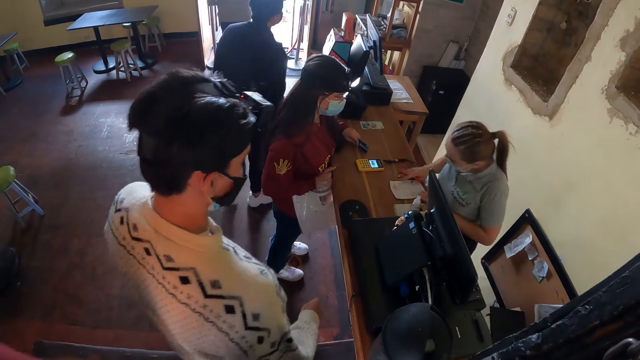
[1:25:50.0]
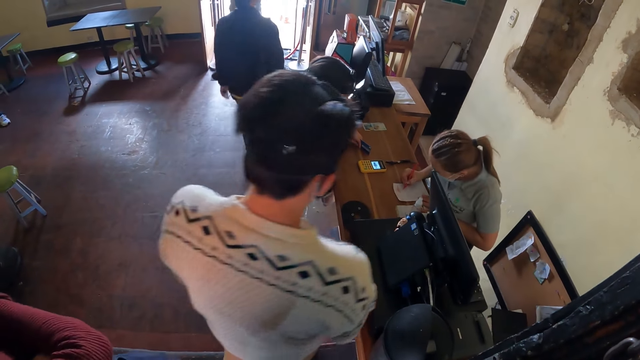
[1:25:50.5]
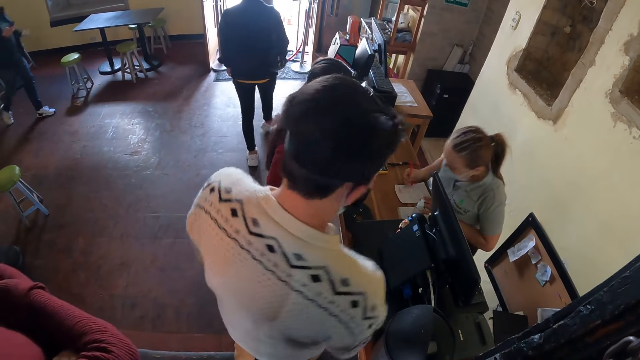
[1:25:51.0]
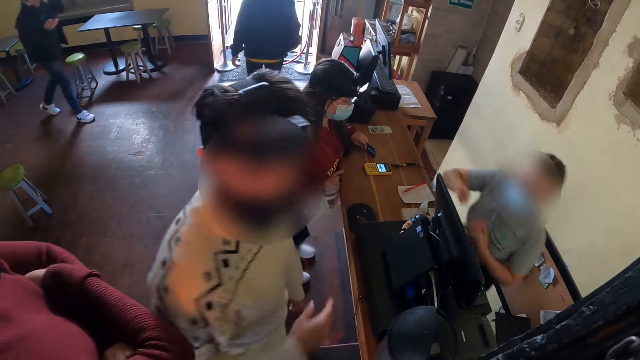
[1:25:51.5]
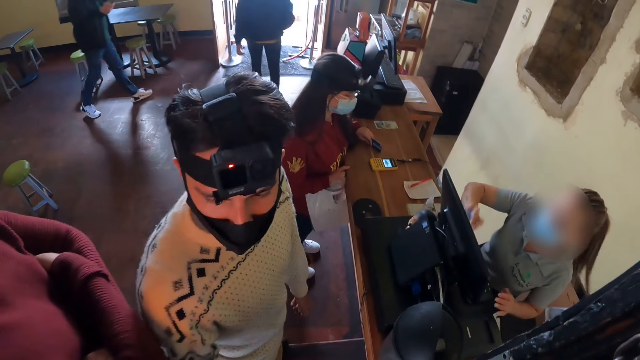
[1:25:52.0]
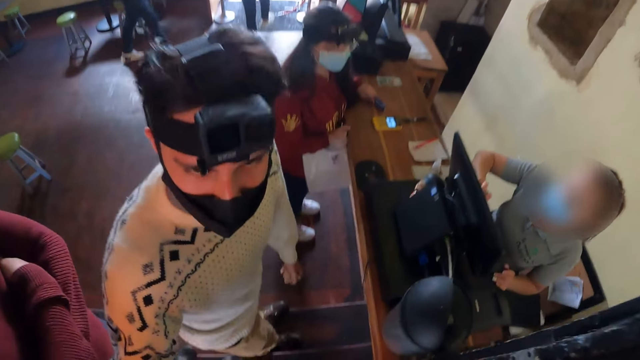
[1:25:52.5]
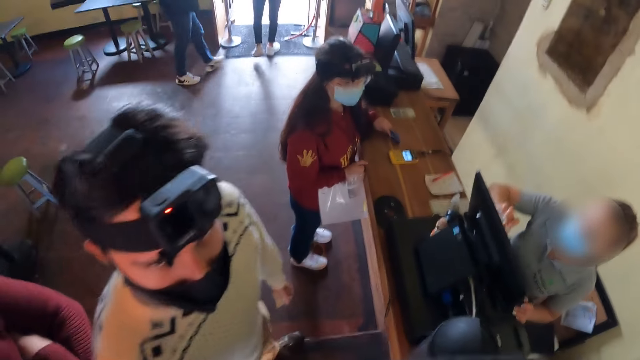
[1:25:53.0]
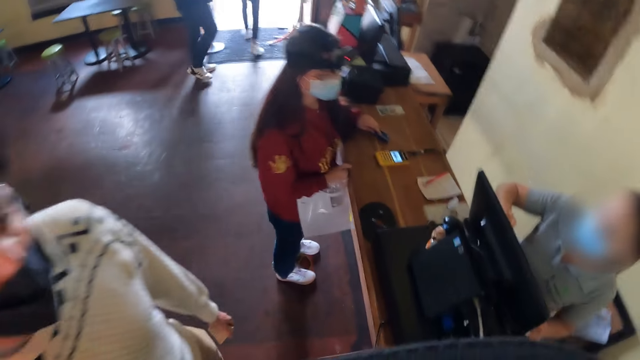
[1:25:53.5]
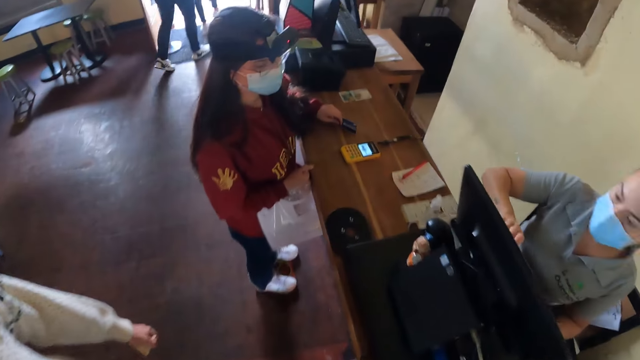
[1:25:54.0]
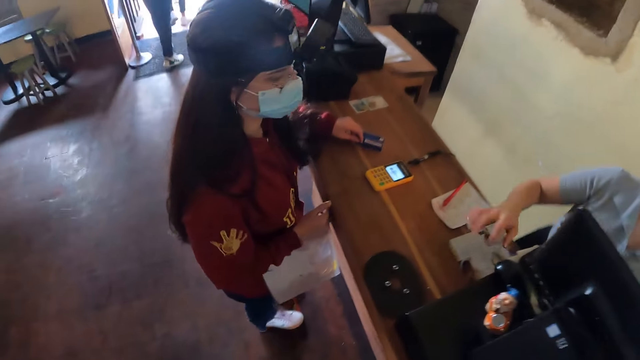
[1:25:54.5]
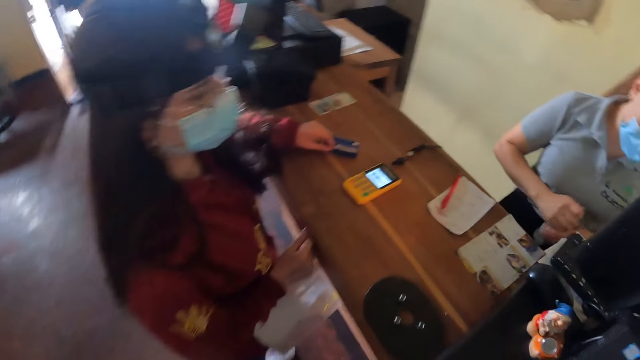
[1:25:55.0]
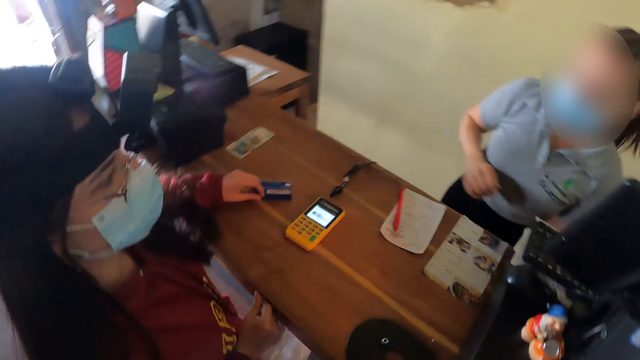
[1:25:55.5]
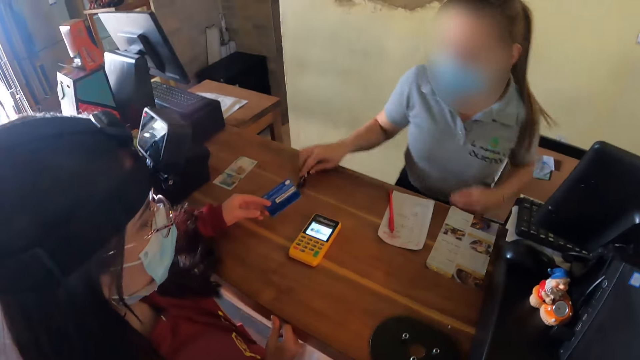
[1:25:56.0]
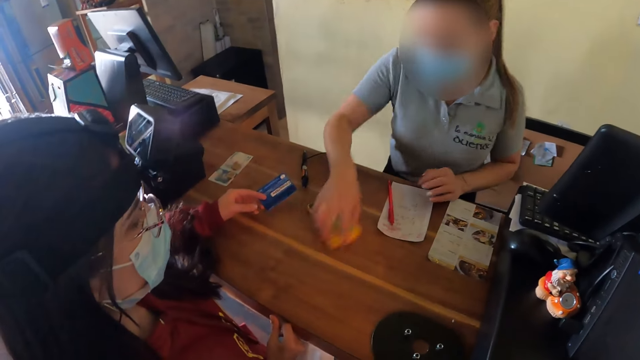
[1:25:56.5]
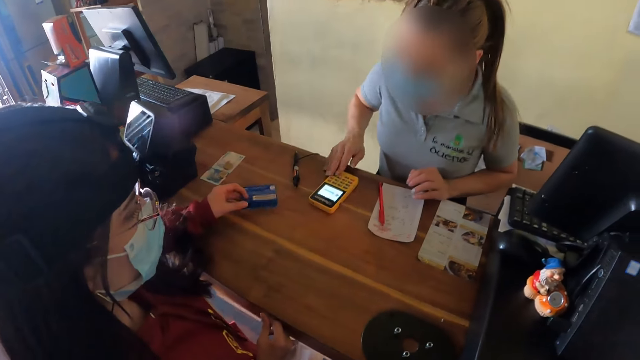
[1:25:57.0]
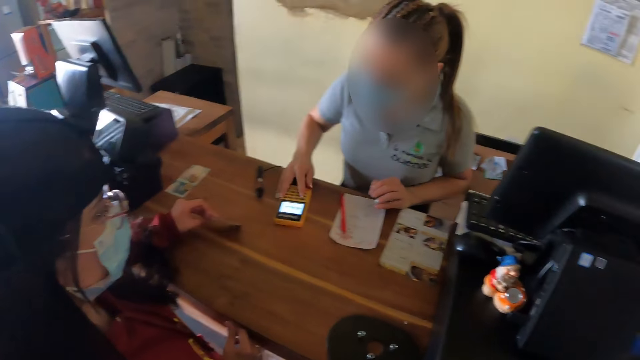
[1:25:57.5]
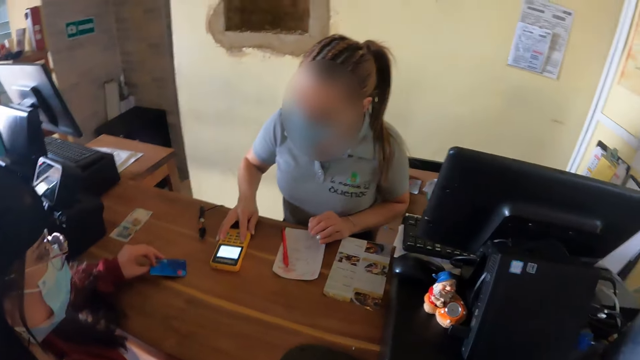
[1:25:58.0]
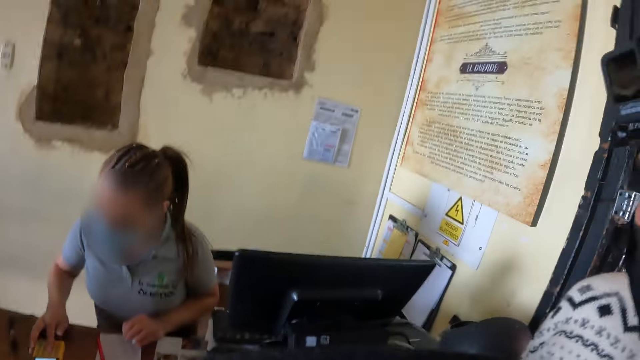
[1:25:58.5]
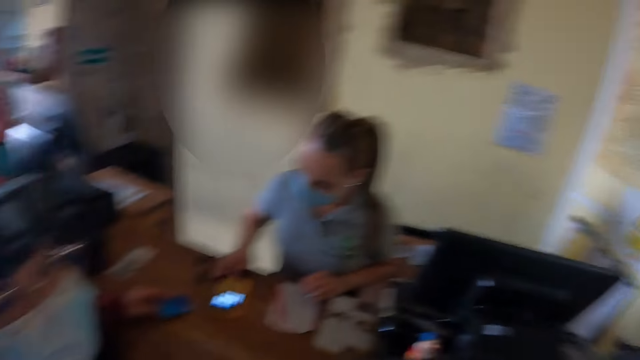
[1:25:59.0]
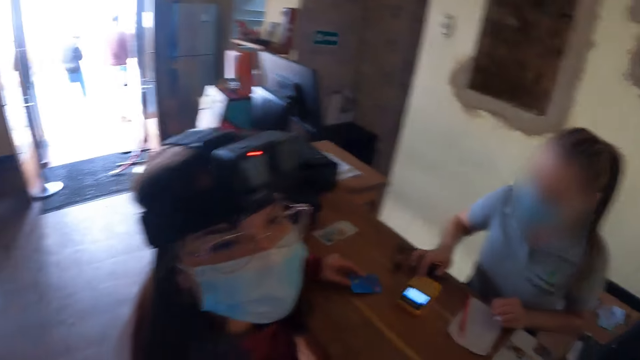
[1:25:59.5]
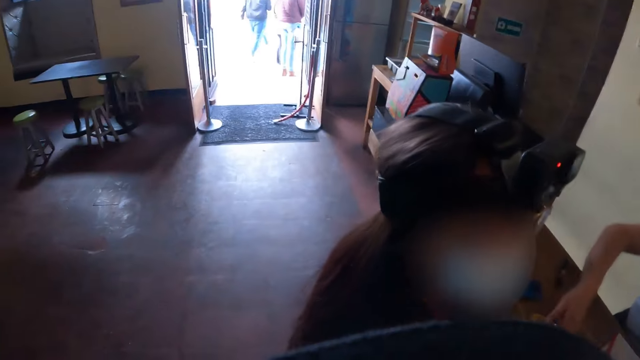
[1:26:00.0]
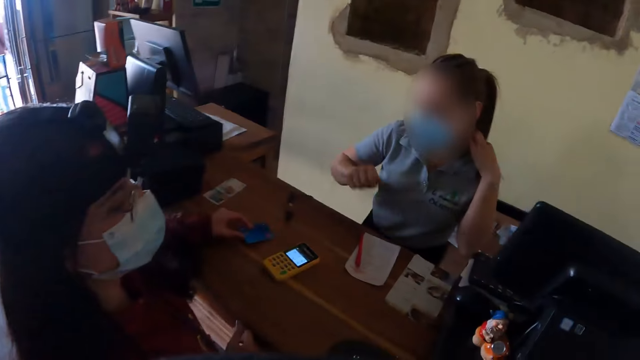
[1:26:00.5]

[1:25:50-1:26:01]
The camera wearer looks around the house. A woman writes down and drops the pen. The woman uses the phone. The camera wearer looks around. They look at the woman.

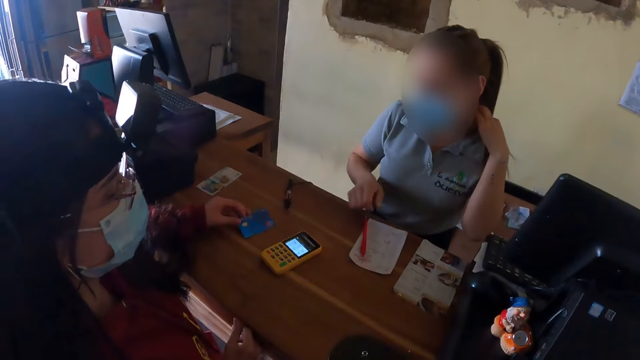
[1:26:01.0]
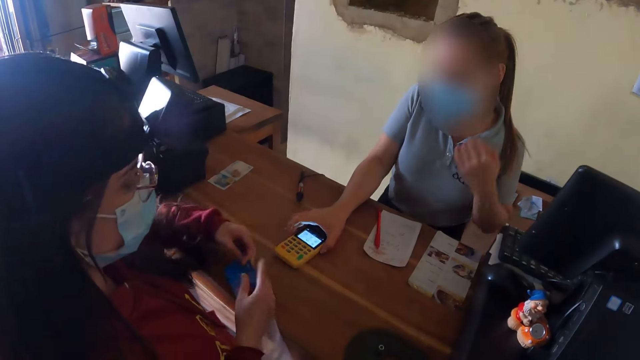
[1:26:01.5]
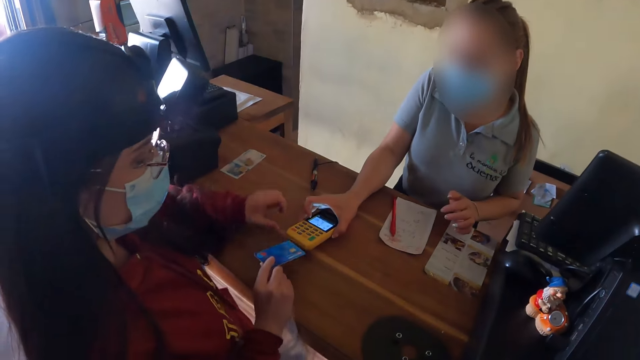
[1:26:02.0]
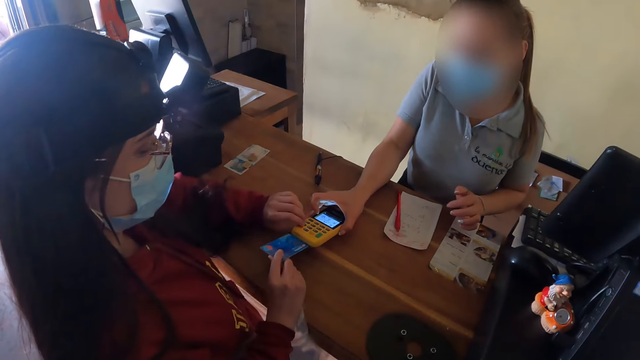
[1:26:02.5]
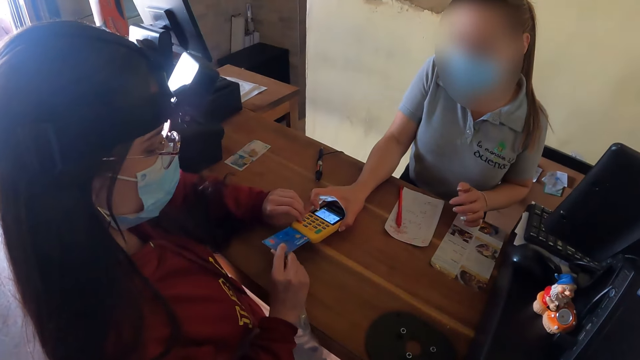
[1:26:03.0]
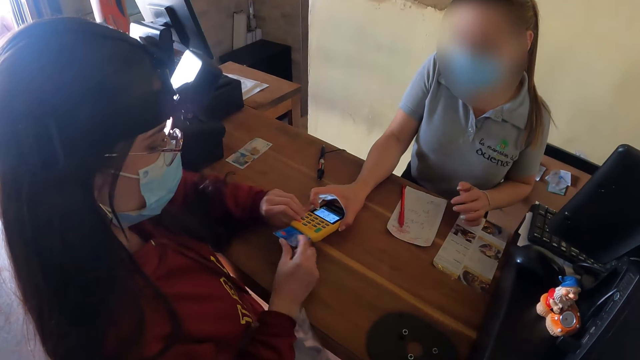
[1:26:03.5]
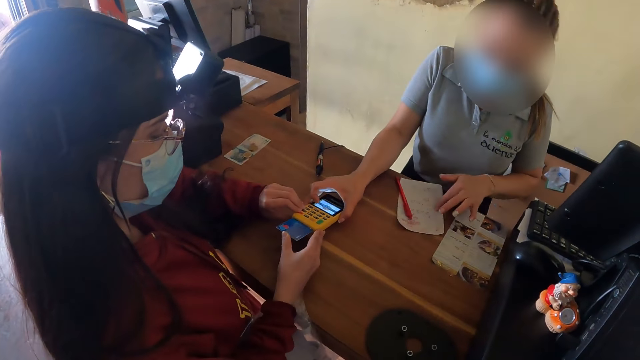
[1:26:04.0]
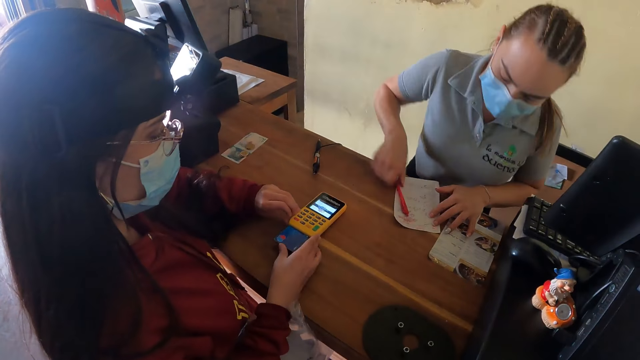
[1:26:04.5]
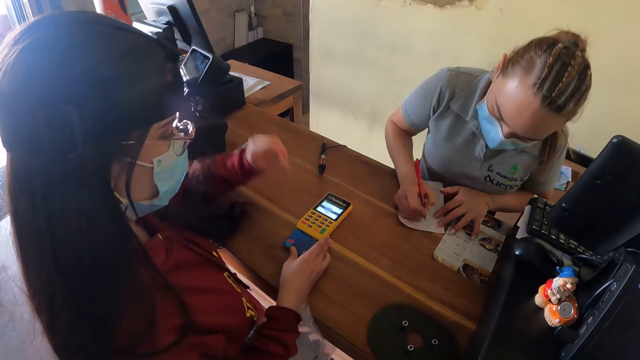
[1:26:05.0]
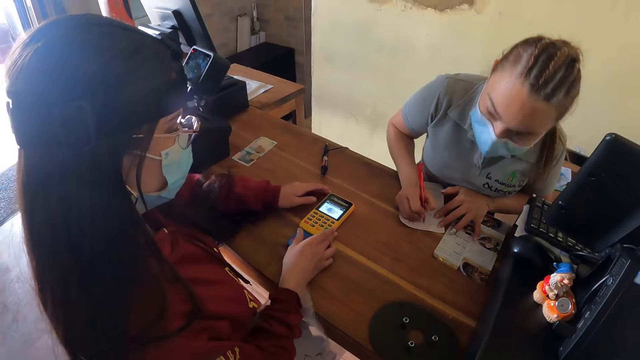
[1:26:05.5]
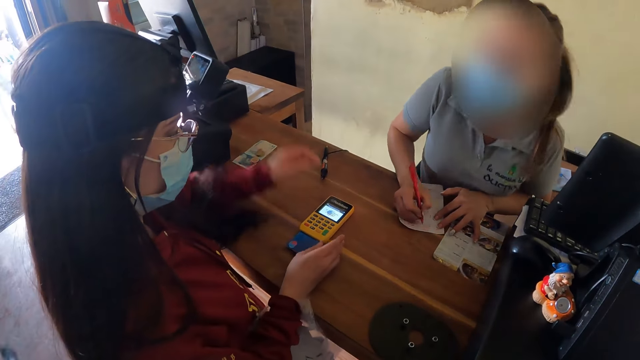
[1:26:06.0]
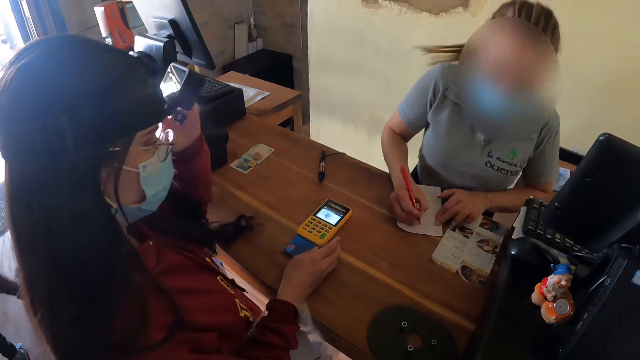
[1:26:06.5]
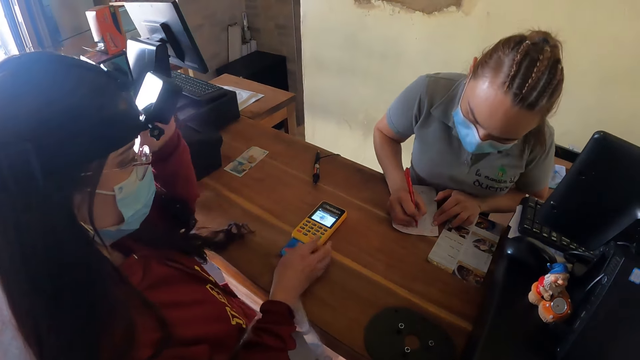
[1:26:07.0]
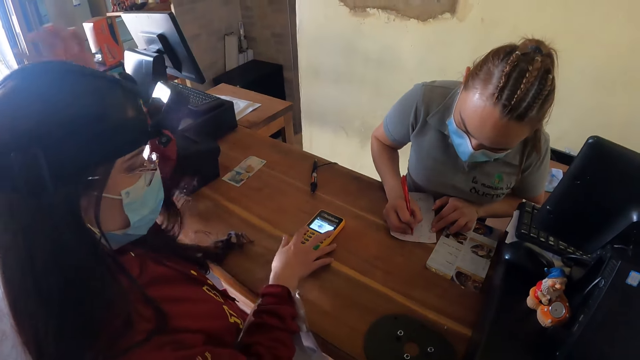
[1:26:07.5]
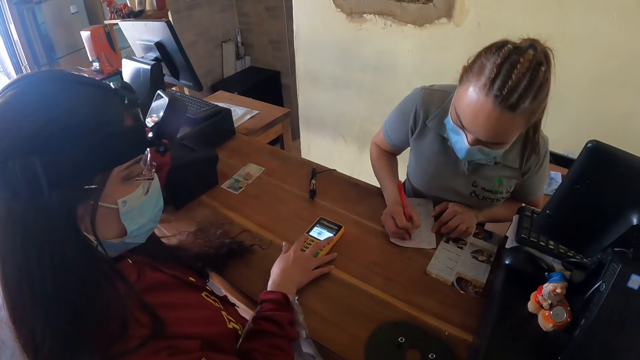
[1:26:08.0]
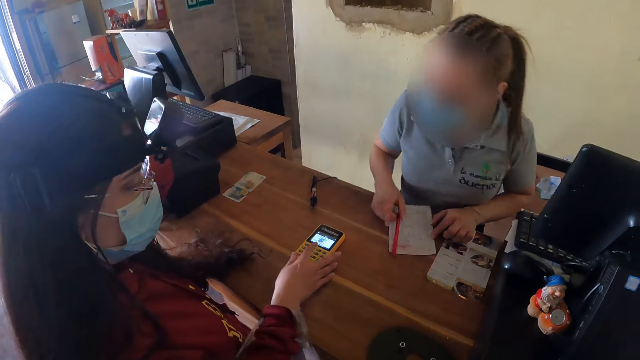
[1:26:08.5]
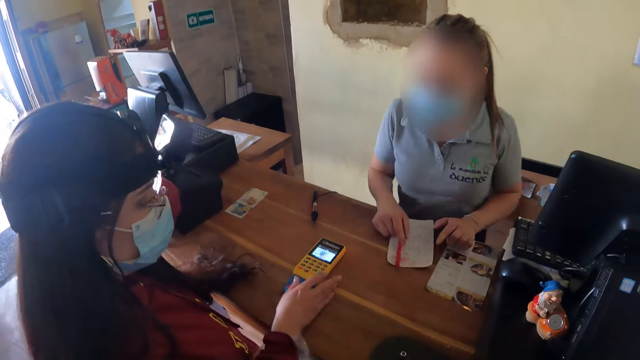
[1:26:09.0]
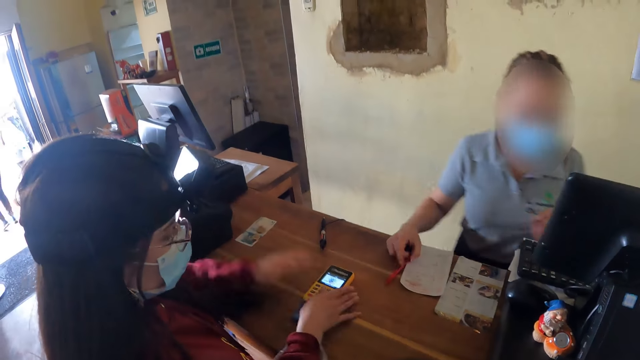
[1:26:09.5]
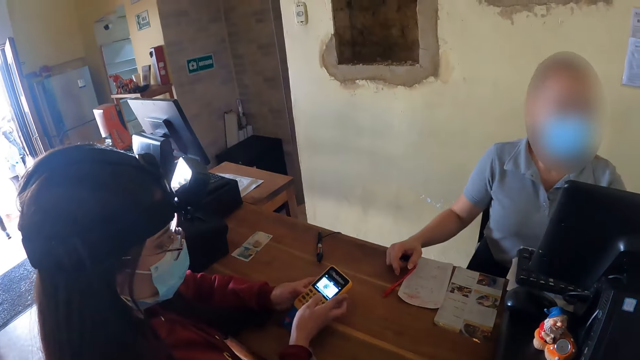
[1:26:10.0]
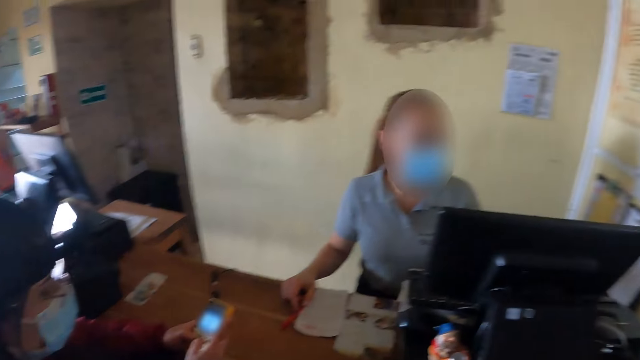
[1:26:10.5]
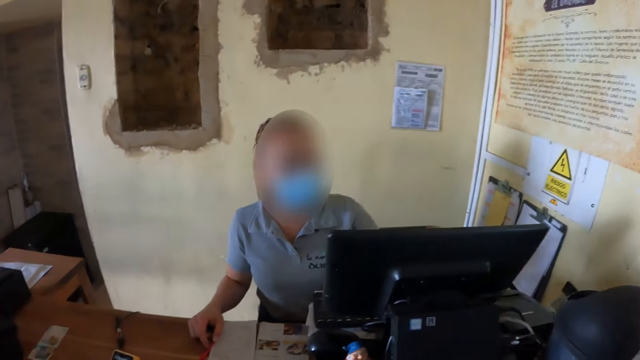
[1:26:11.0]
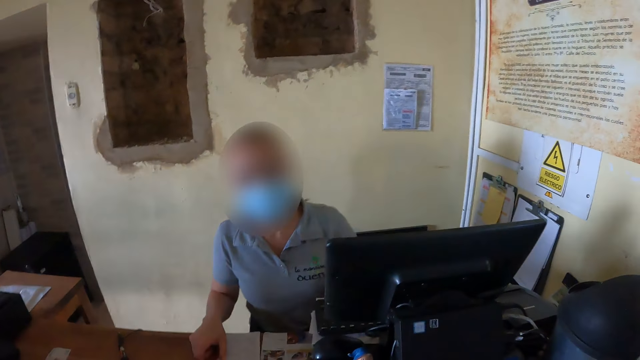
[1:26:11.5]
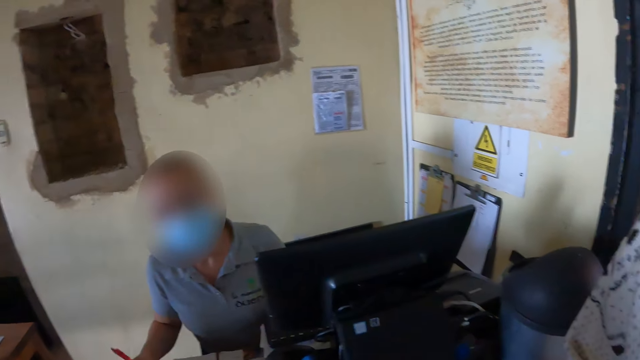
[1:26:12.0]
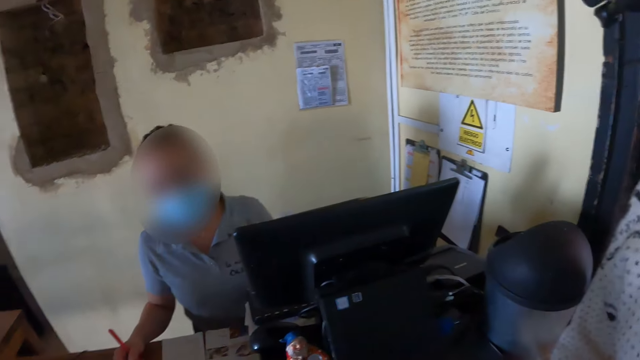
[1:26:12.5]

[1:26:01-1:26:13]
A woman moves the hands. The woman writes down. Another woman puts the card in the machine. The other woman uses the phone.
